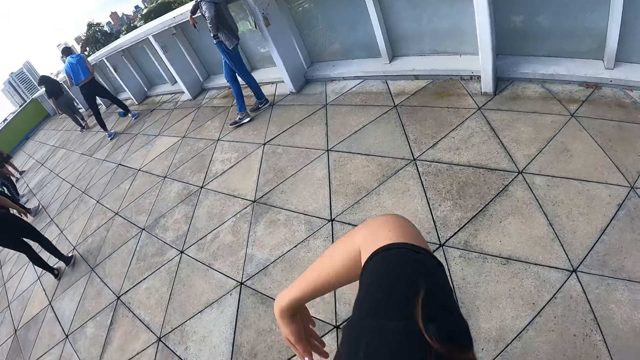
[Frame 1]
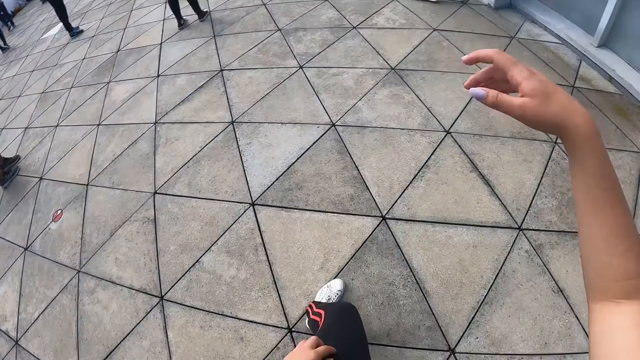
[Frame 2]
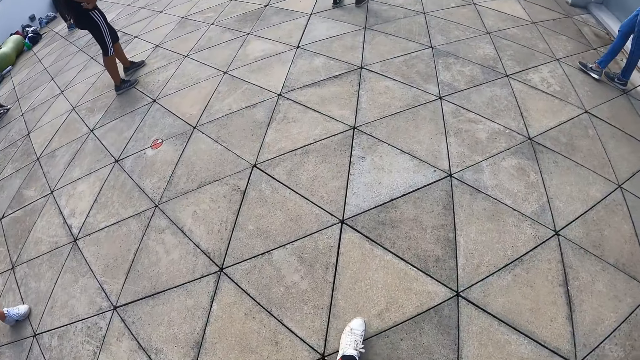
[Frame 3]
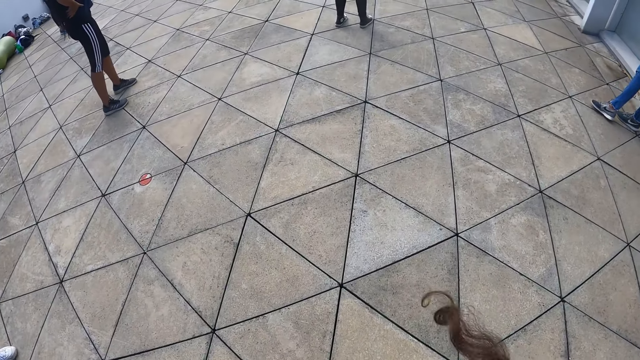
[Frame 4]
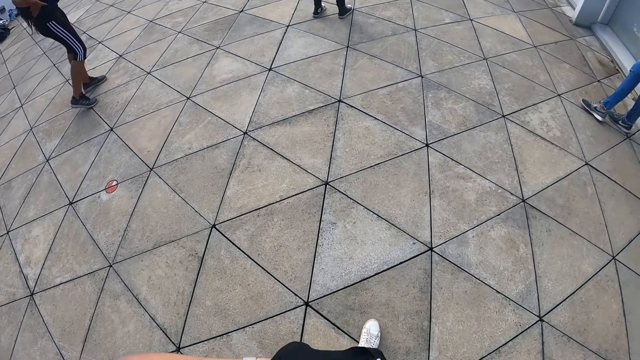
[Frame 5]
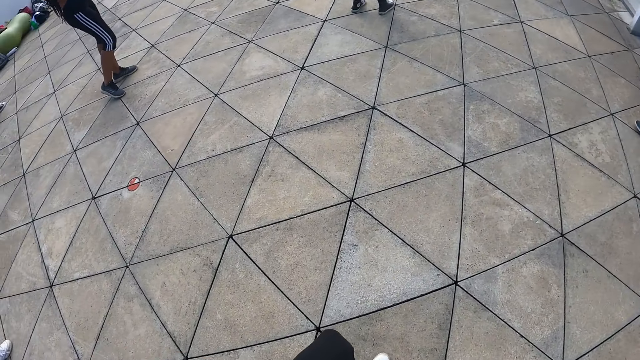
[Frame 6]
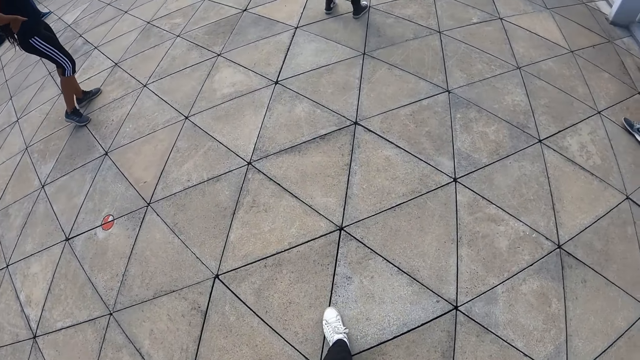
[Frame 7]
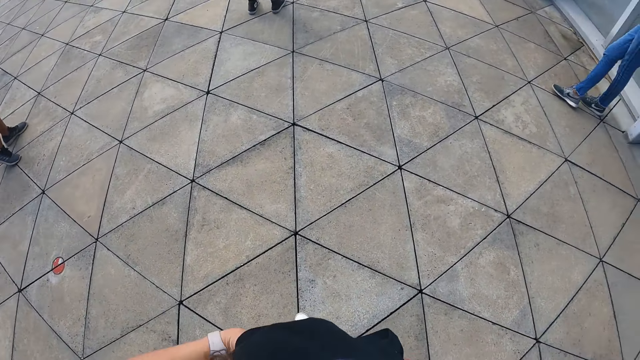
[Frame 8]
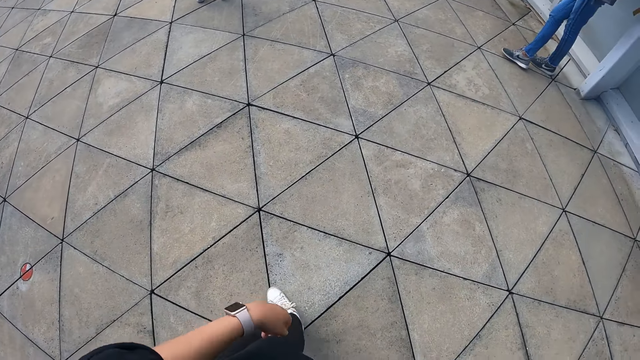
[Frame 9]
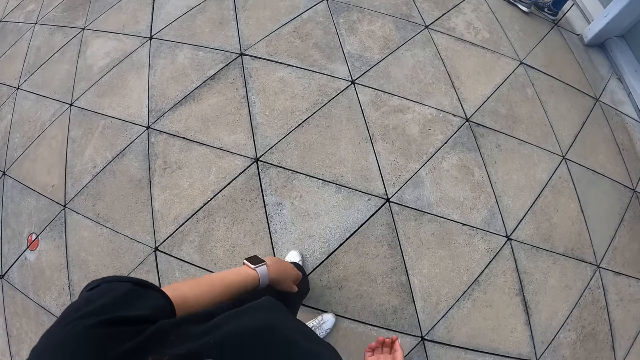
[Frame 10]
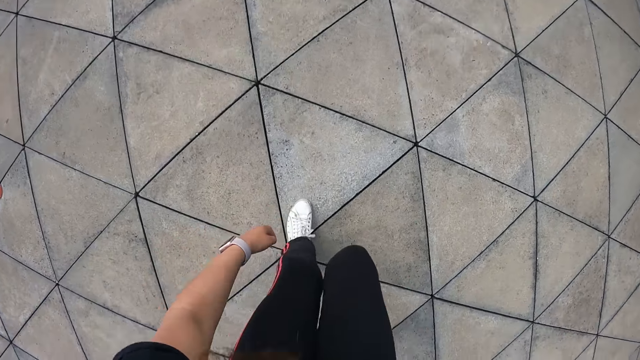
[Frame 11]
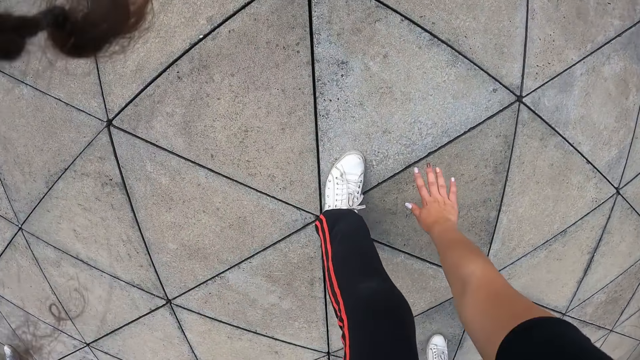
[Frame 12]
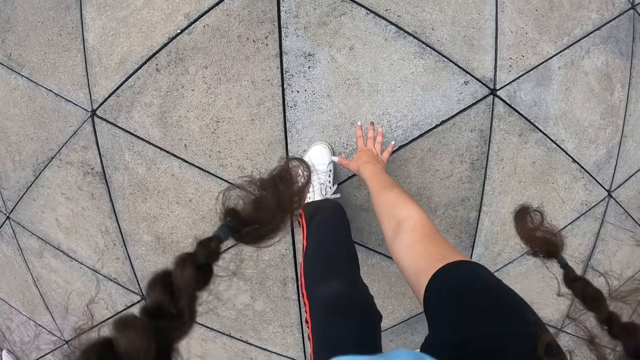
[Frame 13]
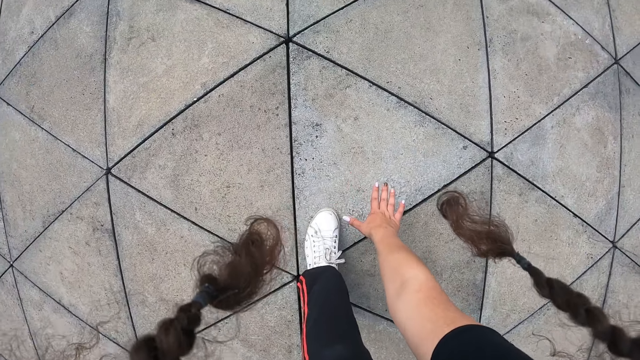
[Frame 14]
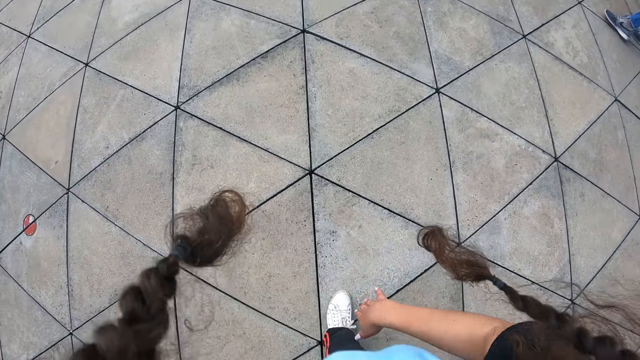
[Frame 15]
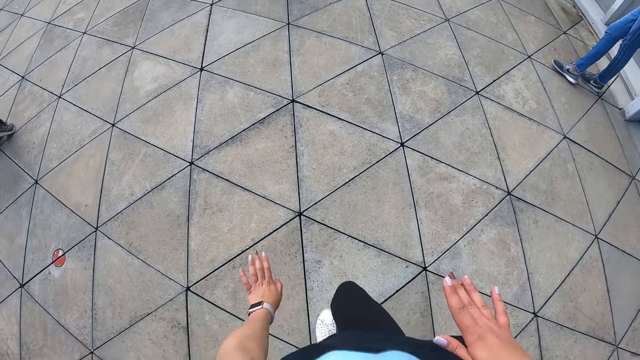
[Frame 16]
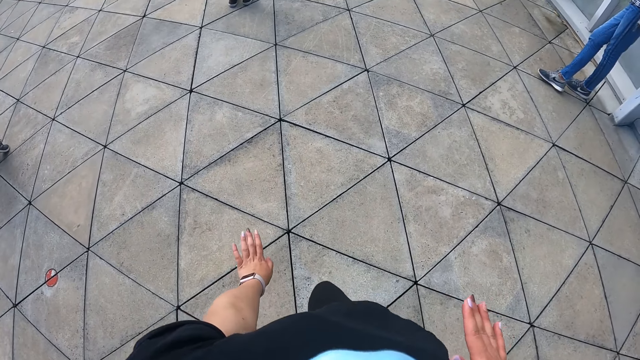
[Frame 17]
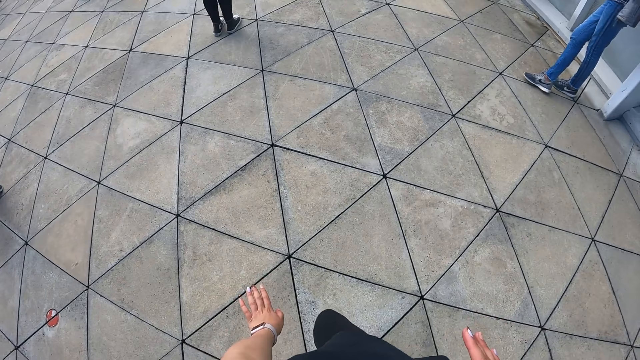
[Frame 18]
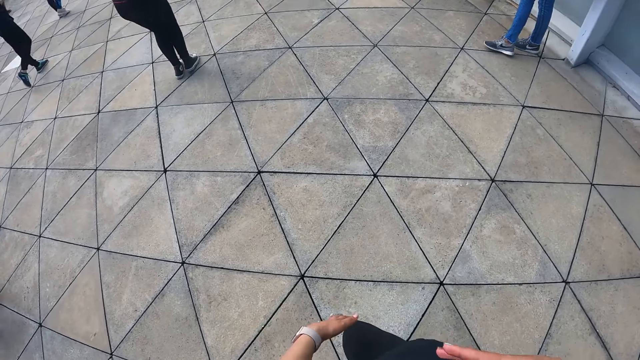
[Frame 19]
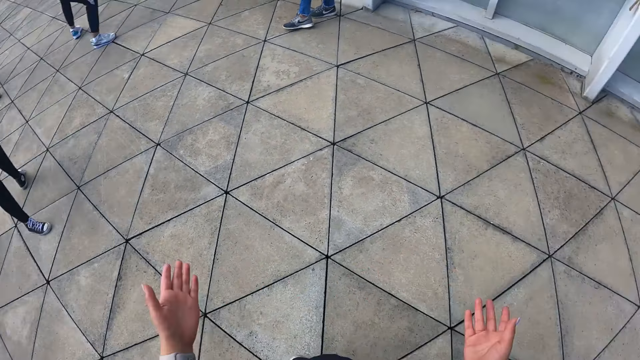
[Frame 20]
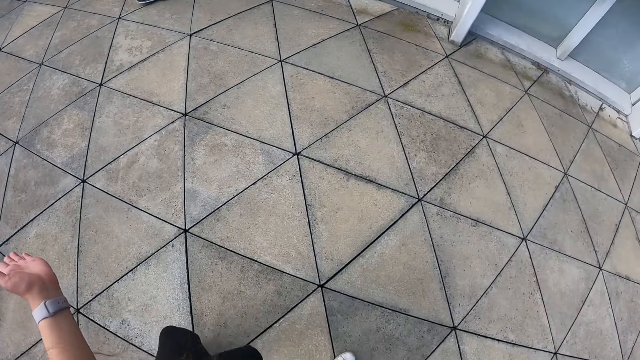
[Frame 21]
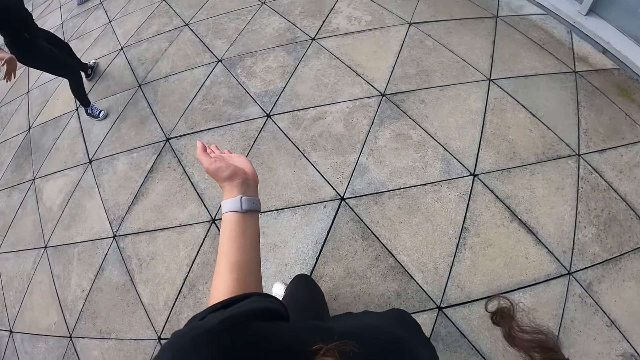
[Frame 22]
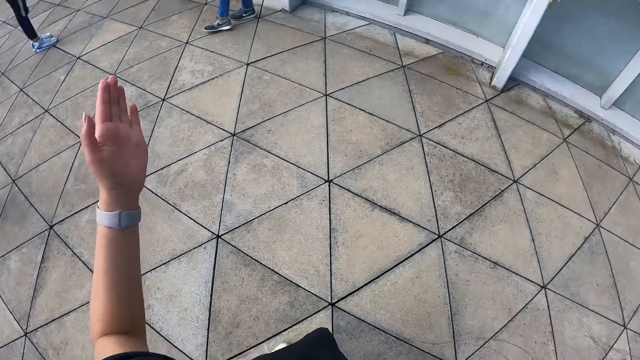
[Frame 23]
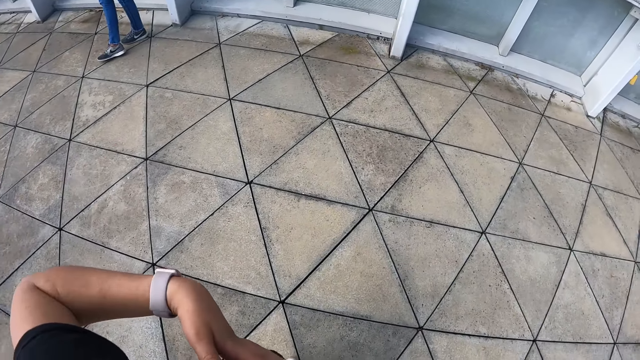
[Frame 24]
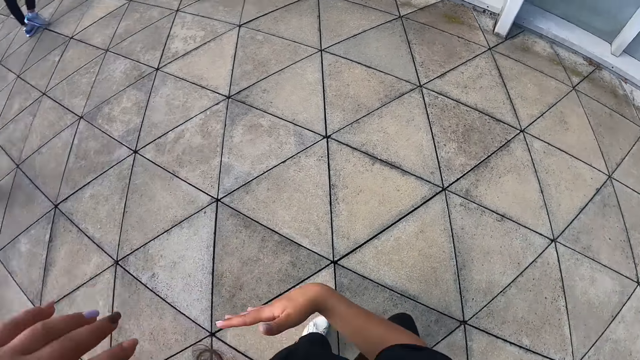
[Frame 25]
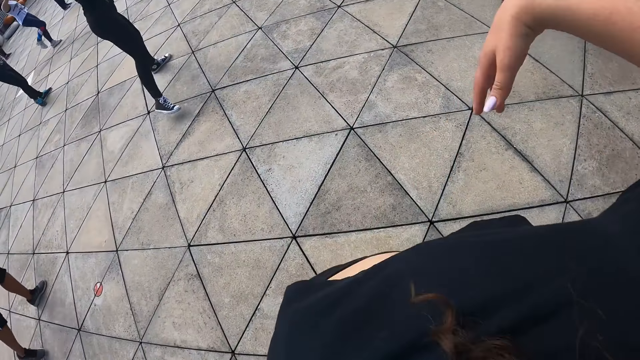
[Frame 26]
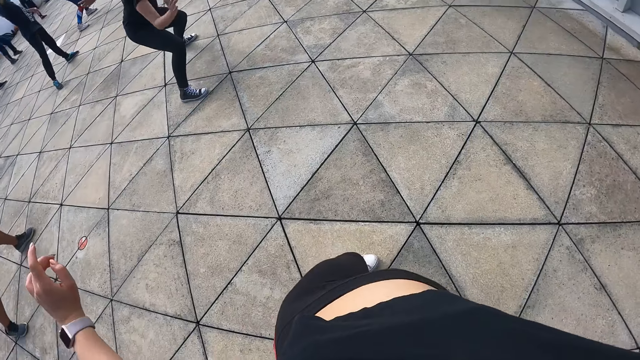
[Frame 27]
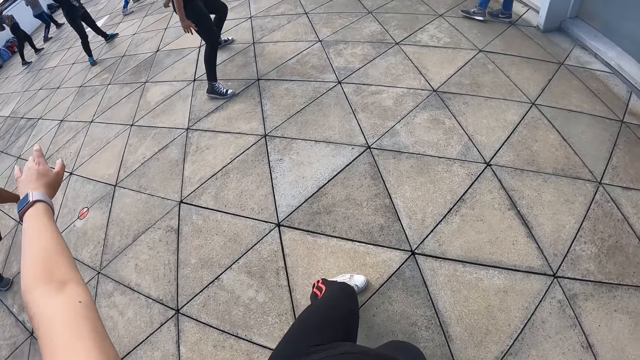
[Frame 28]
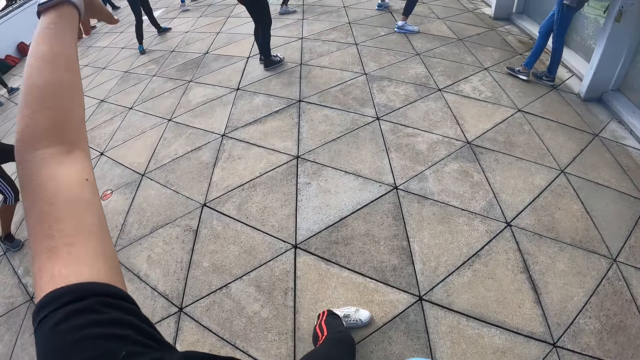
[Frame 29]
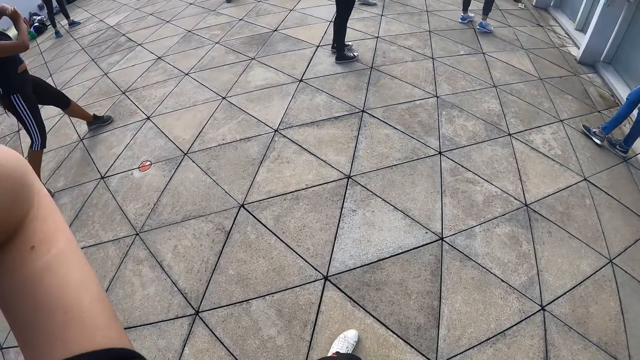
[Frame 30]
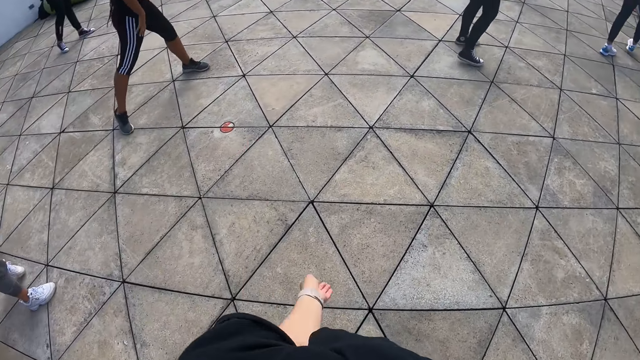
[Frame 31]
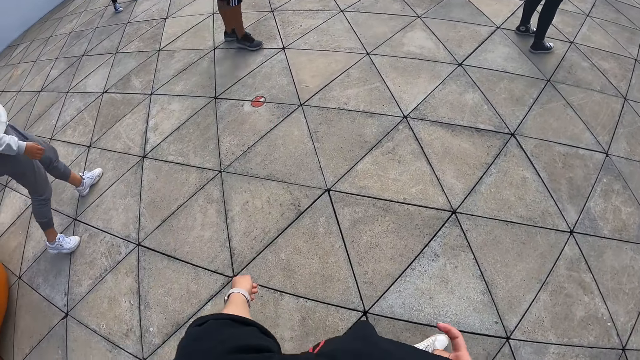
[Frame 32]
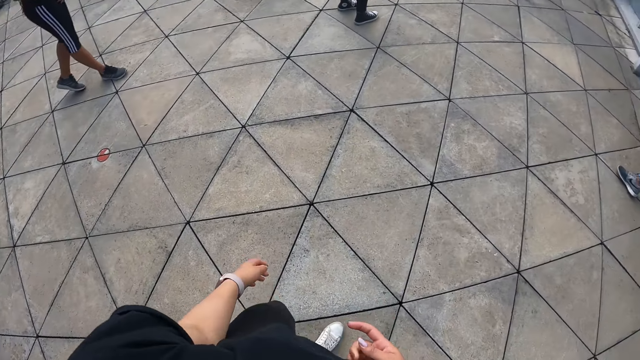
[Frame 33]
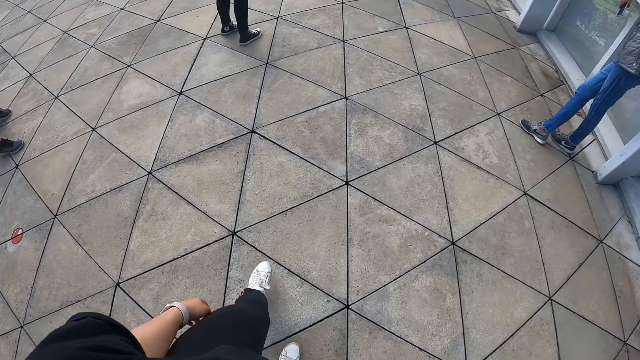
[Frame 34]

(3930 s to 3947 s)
The camera wearer touches the ground. They dance.

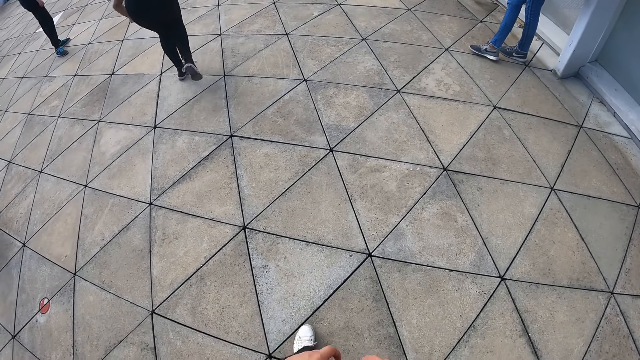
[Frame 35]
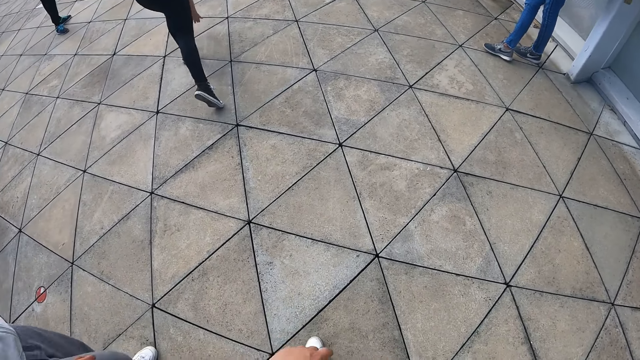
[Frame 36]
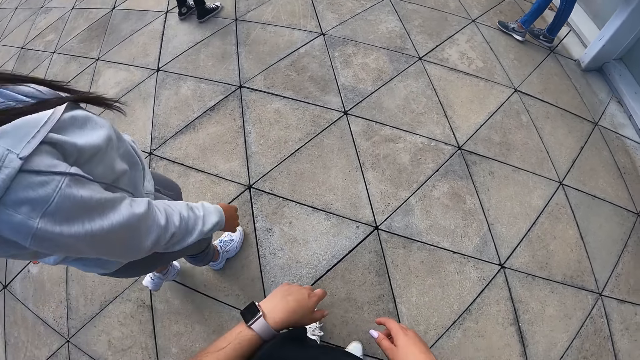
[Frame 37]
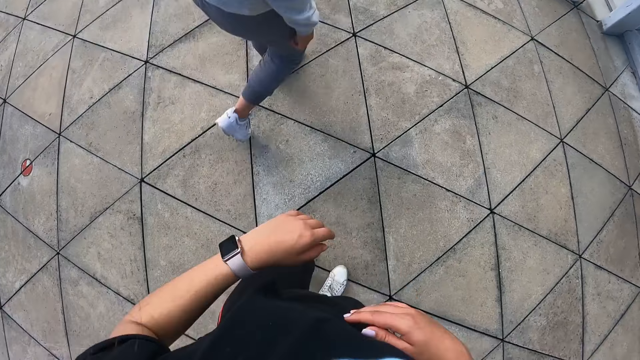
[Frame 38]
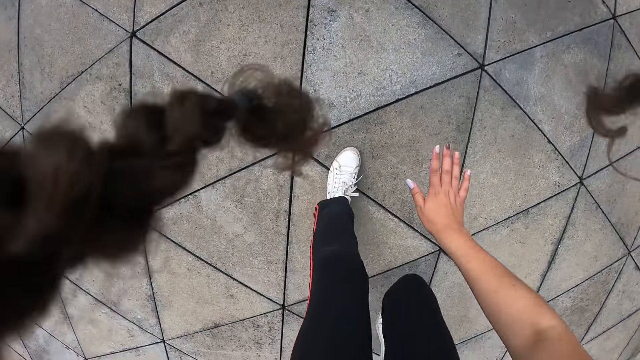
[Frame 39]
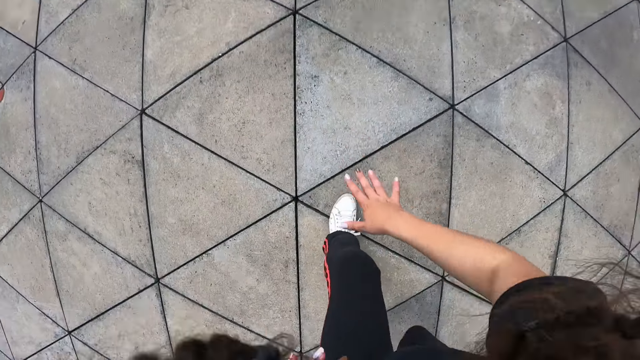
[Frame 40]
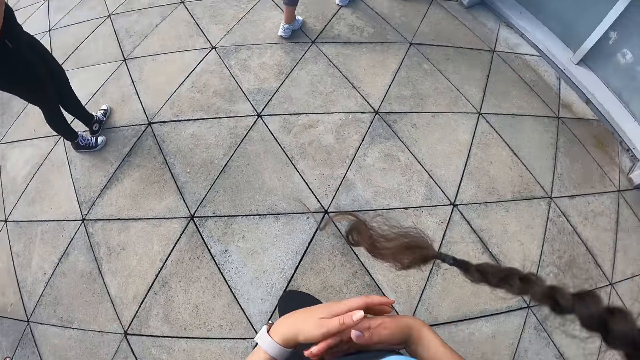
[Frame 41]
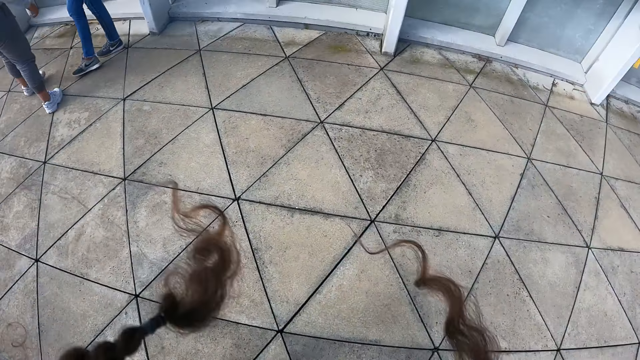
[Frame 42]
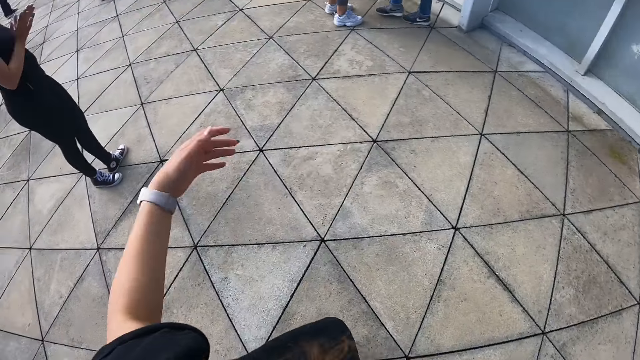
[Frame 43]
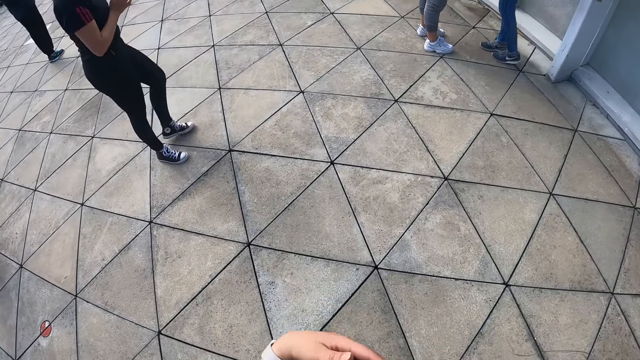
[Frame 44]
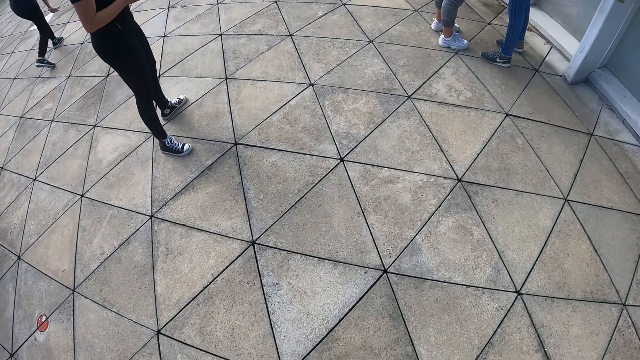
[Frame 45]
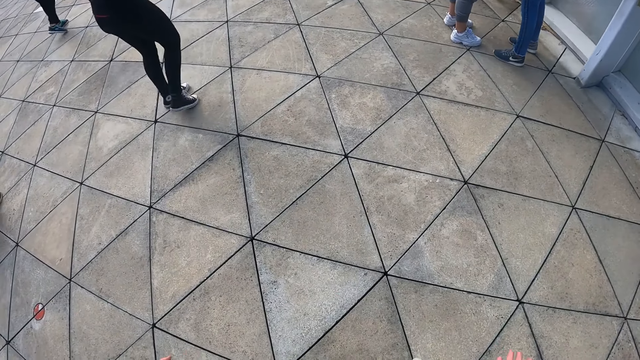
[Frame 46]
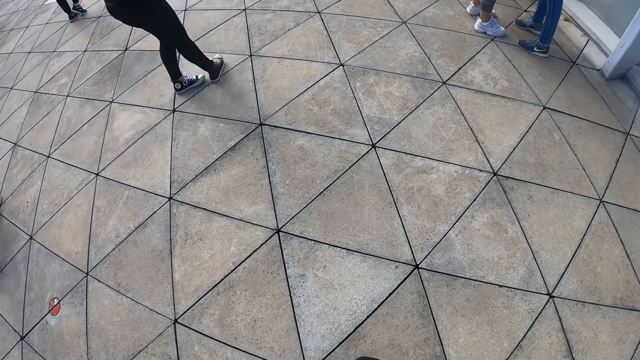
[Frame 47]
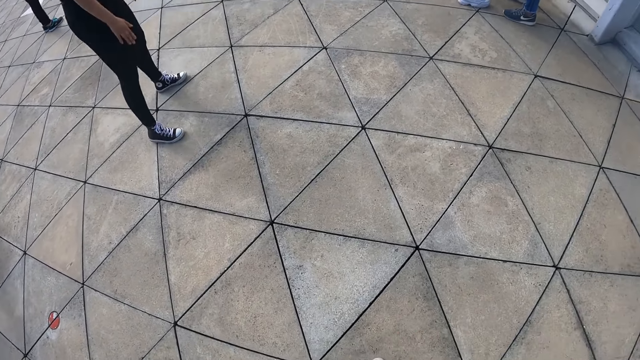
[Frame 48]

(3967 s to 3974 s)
A woman walks past the camera wearer.
